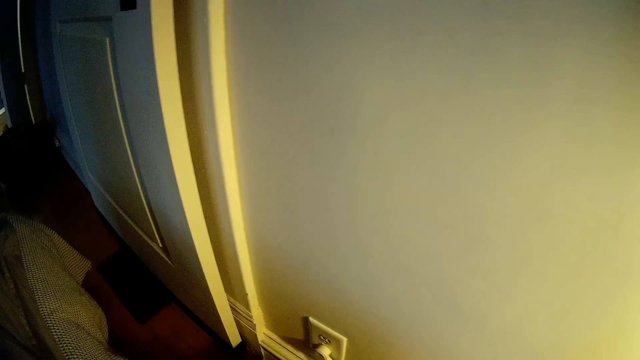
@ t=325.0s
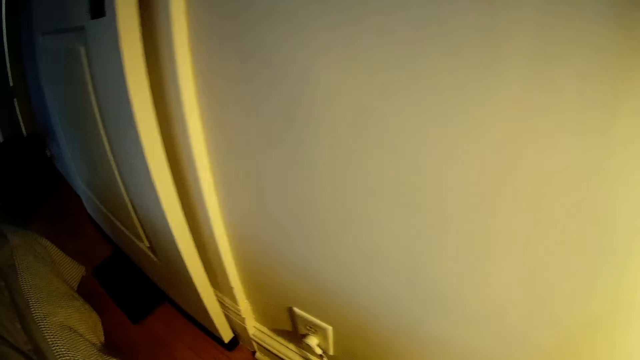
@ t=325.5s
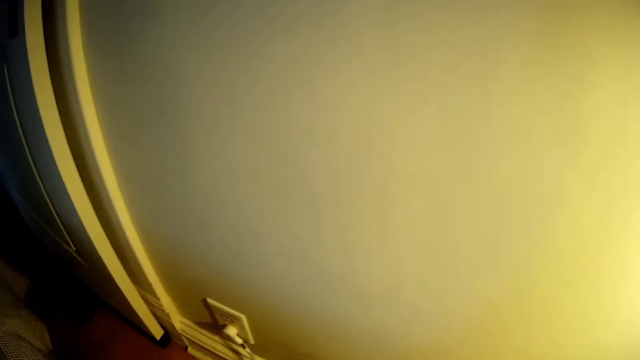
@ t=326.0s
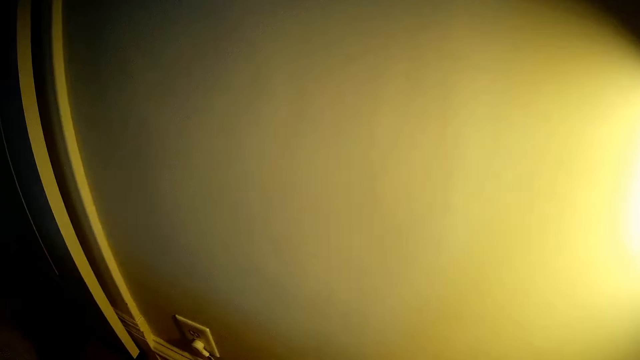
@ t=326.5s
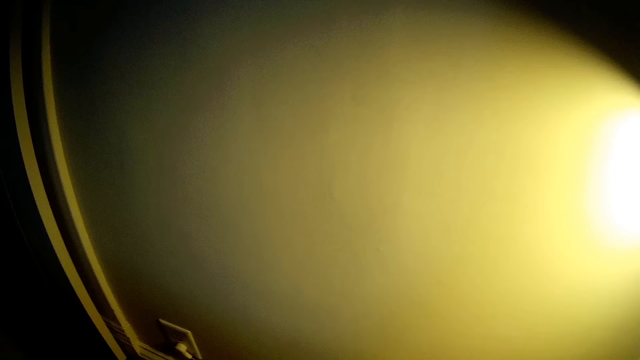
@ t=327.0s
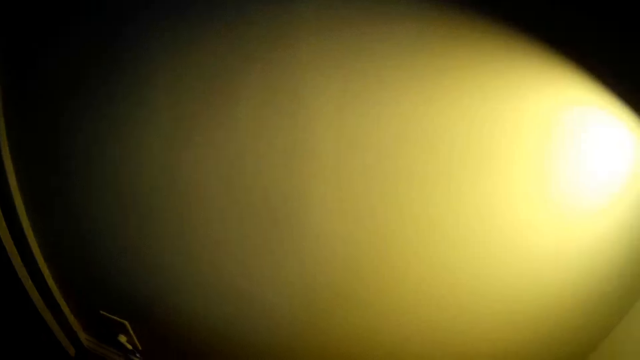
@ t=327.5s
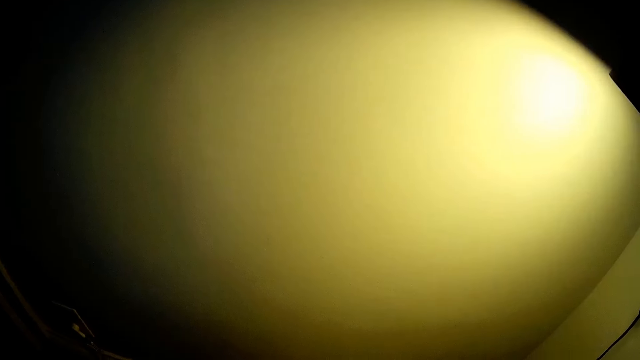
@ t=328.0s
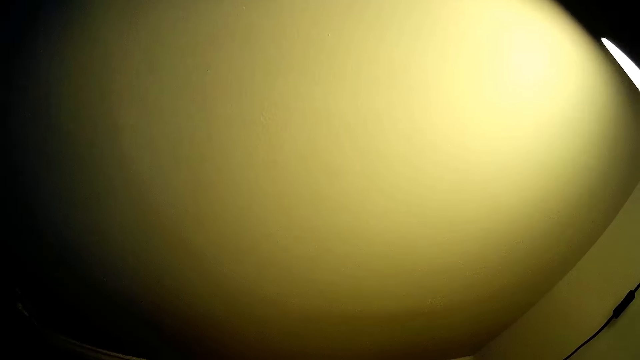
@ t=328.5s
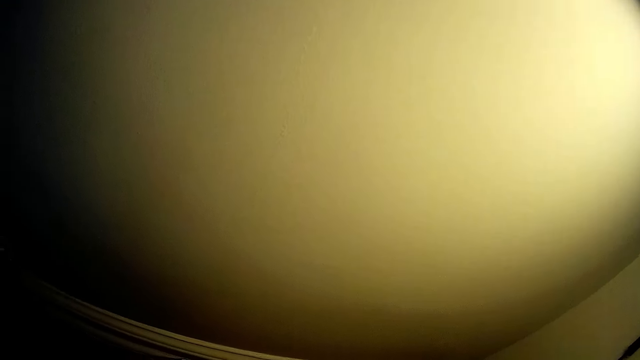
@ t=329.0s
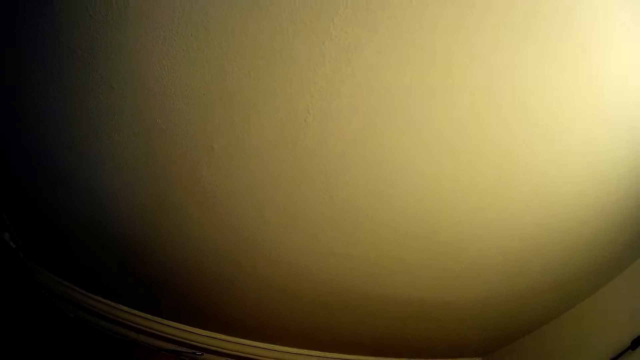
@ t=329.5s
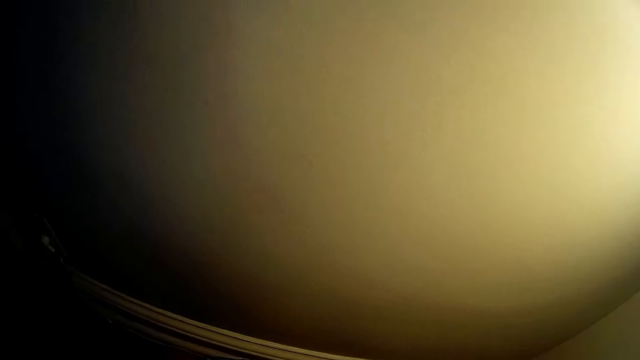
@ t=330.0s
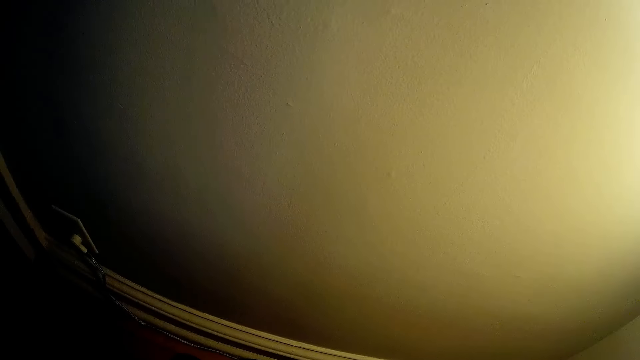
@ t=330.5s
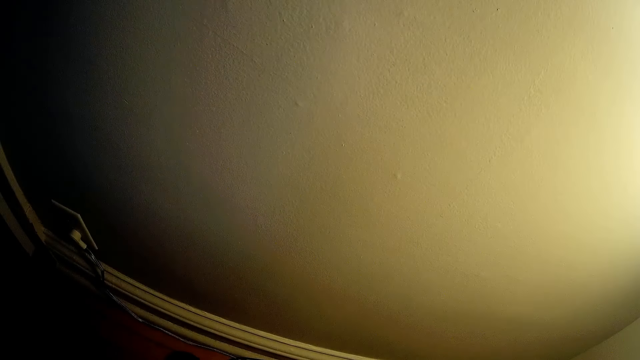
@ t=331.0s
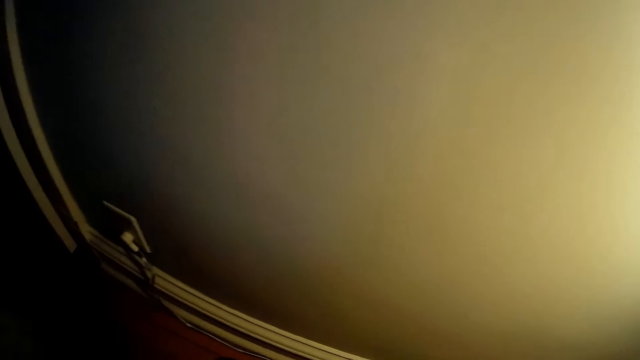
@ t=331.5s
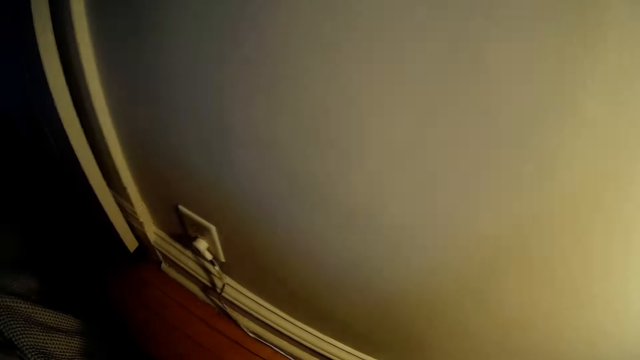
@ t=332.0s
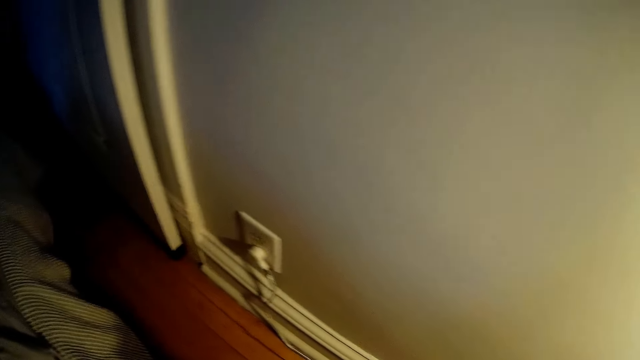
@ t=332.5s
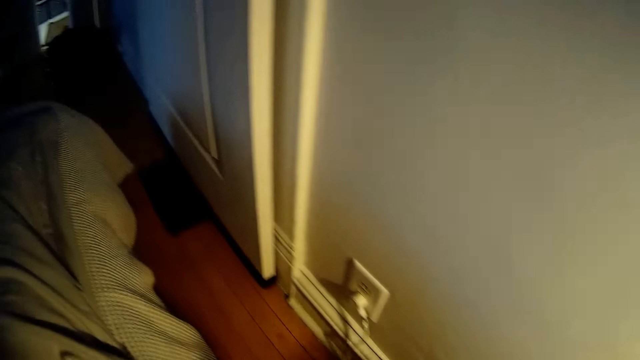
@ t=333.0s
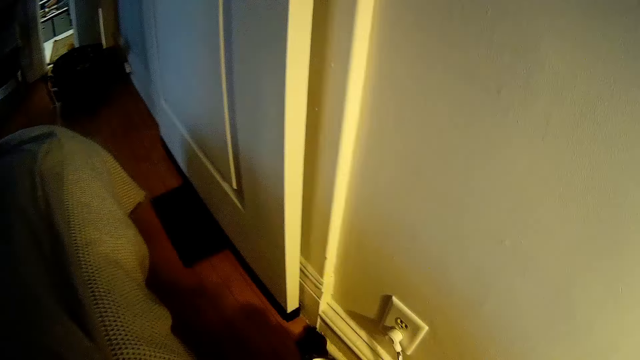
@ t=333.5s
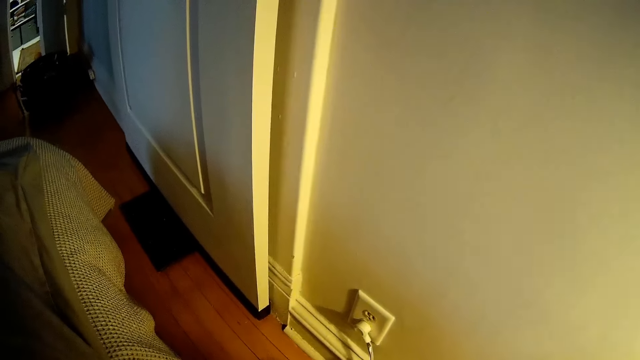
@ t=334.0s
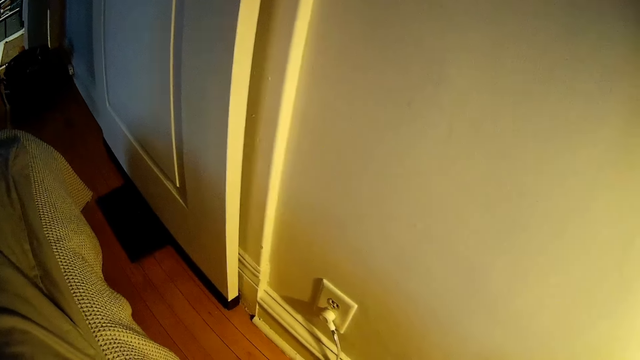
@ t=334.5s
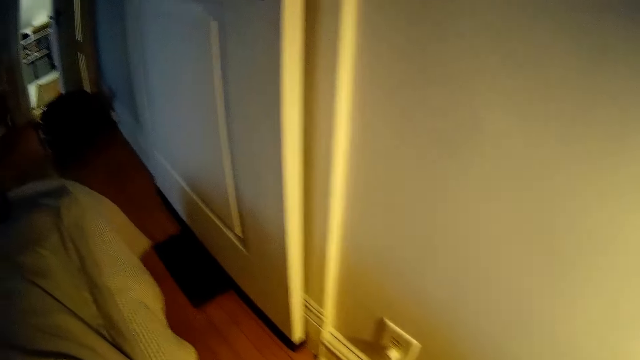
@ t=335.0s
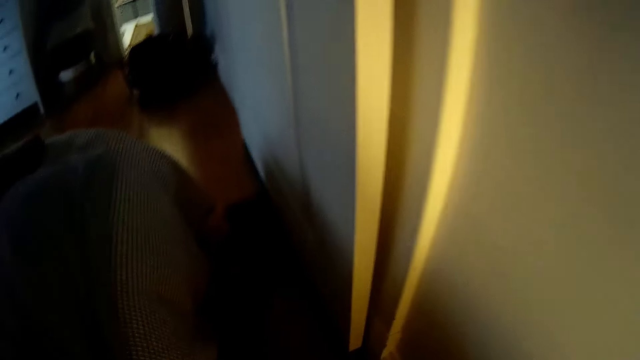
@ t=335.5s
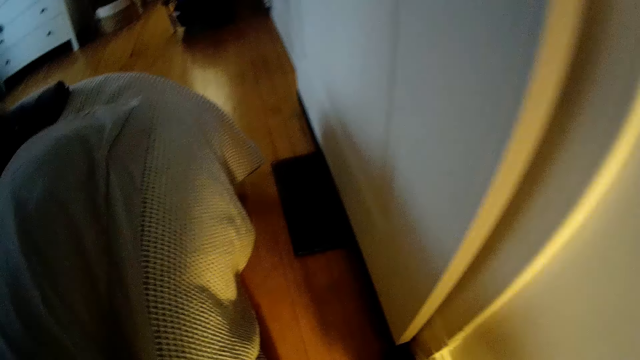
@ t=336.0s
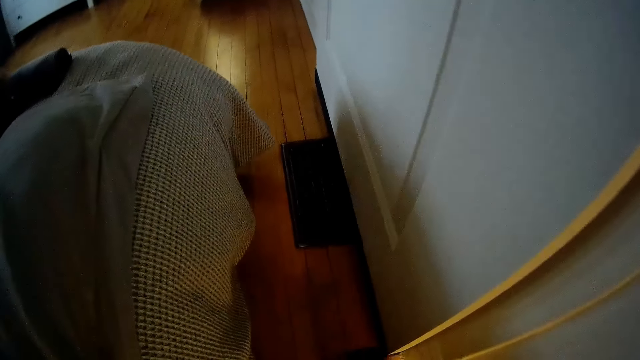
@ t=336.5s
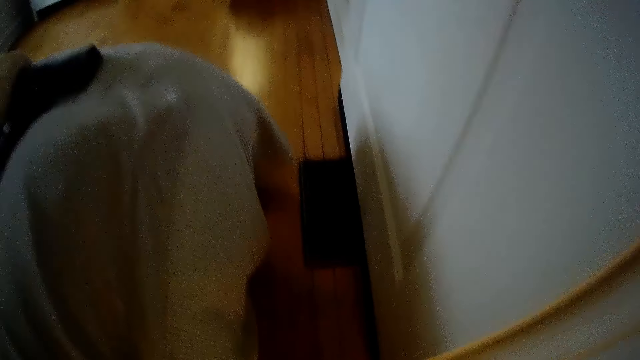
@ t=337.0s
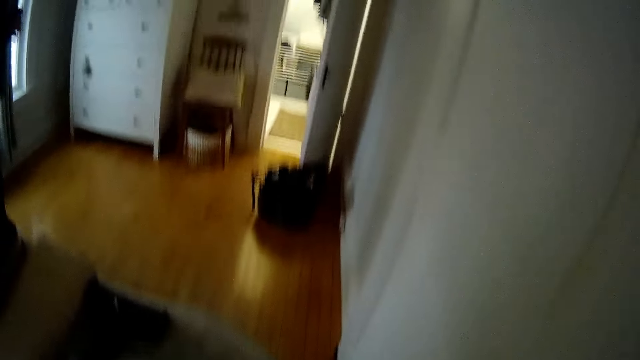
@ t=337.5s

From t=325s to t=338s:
The camera wearer cleans the bedroom wall with the hand held vacuum cleaner in his left hand.

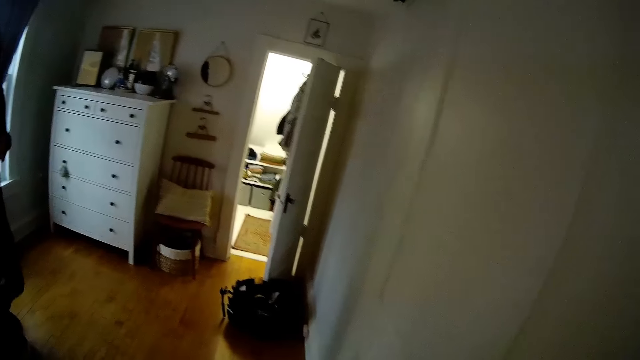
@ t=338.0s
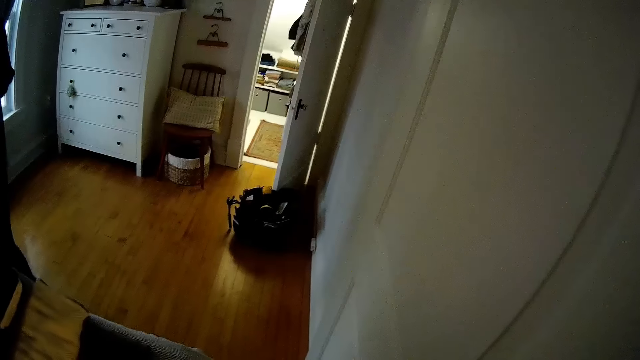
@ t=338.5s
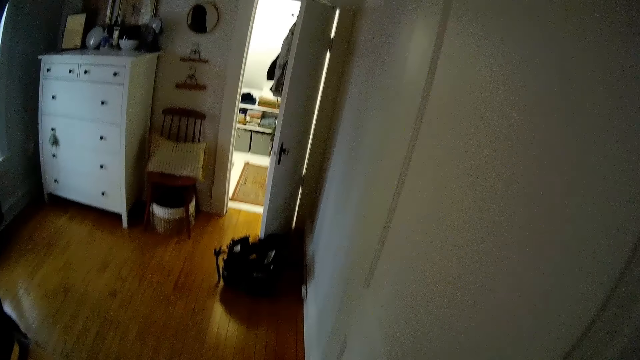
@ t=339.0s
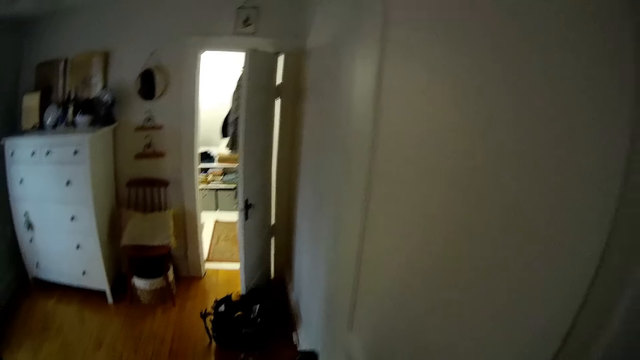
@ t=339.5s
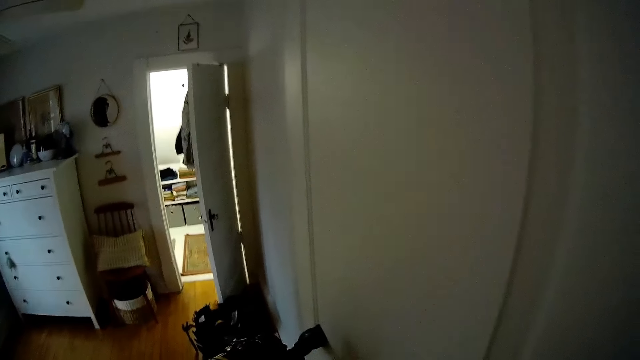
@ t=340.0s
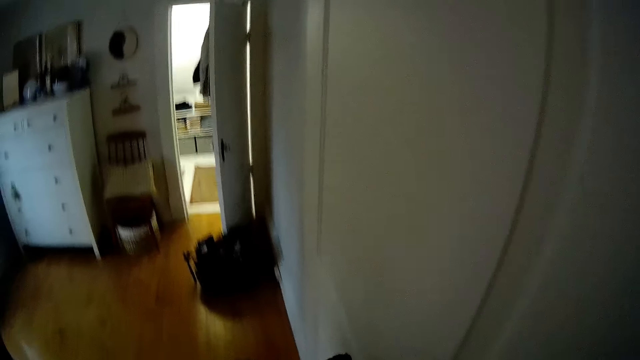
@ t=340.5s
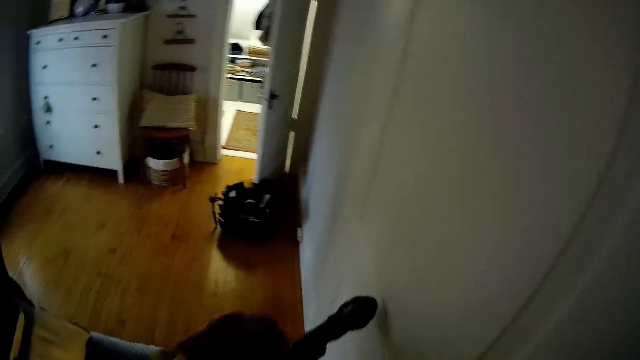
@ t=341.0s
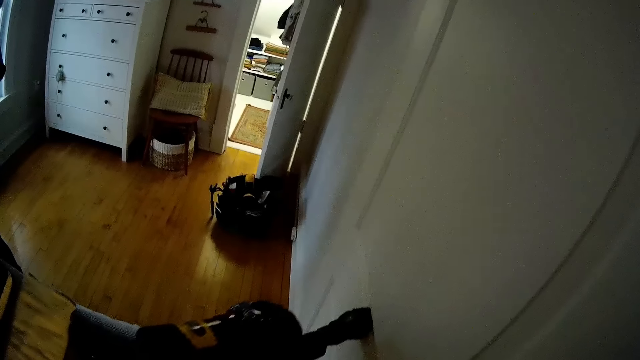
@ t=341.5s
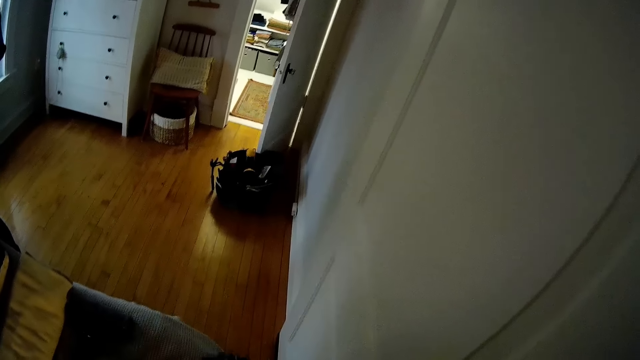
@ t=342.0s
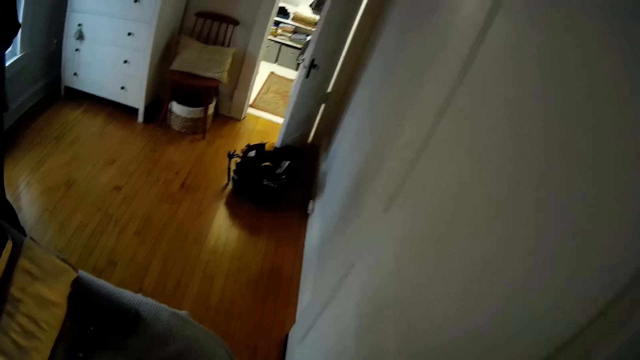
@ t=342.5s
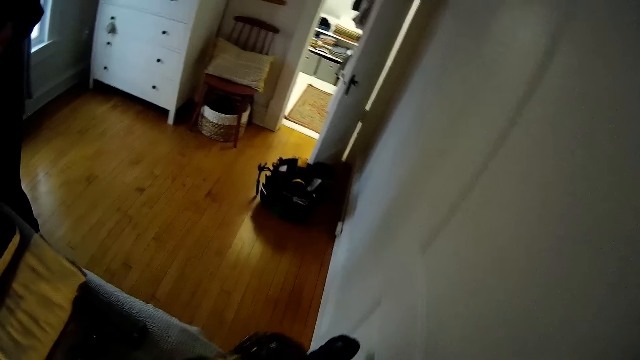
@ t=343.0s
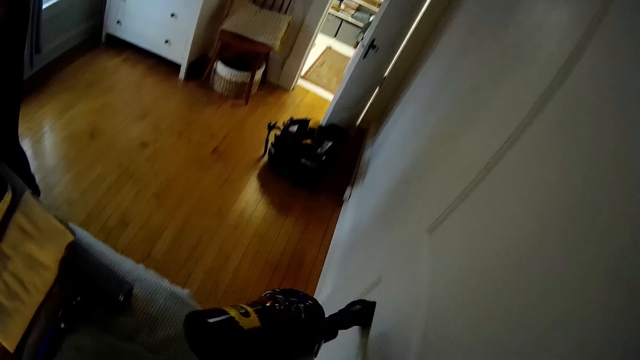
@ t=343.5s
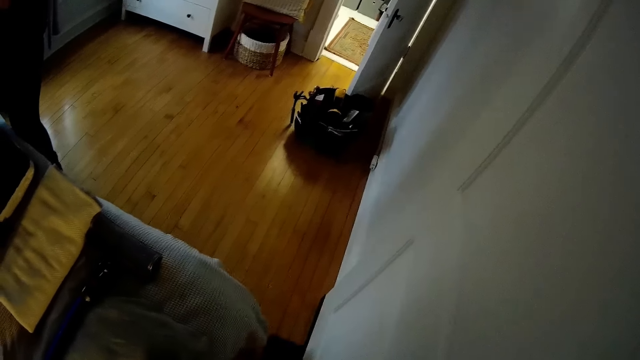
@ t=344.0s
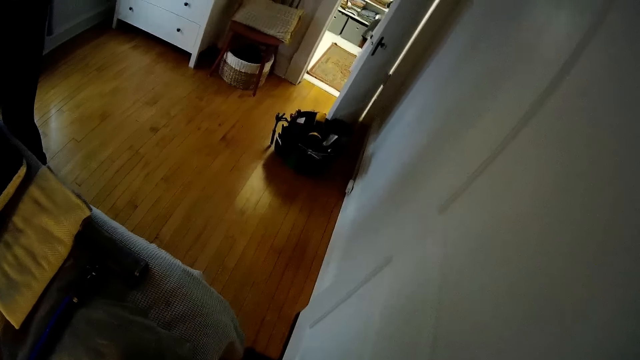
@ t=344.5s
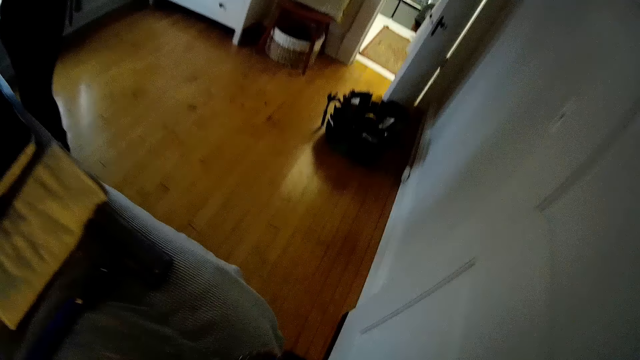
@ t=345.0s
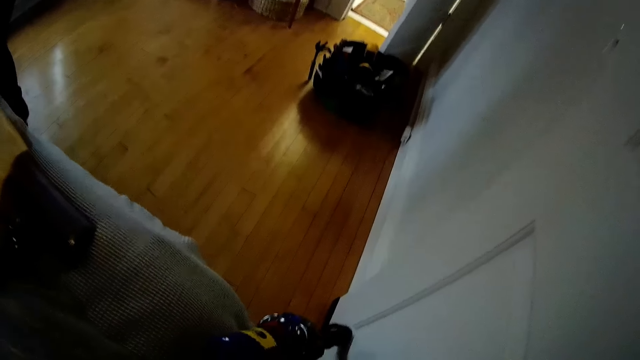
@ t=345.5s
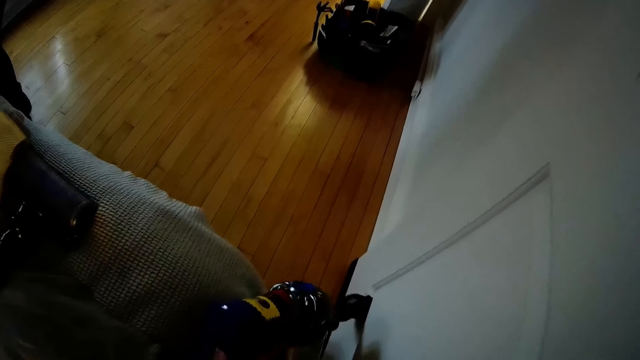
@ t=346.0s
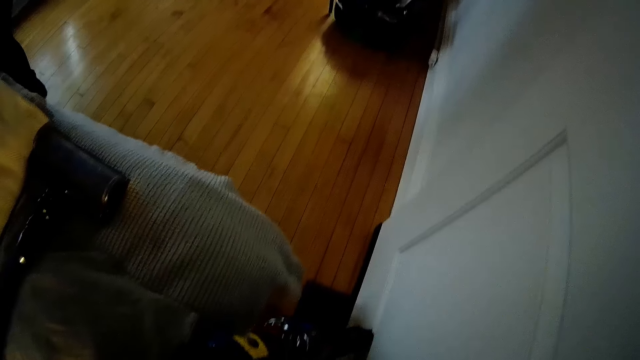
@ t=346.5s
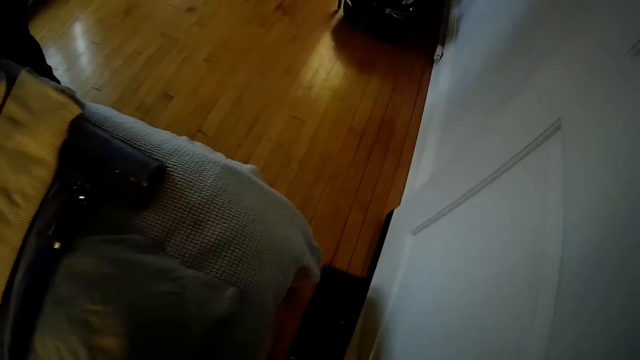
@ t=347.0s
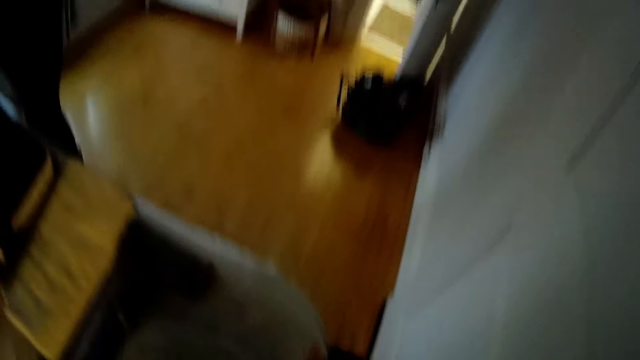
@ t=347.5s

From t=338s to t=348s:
The camera wearer dusts off the wall. The woman interacts with the camera wearer.
